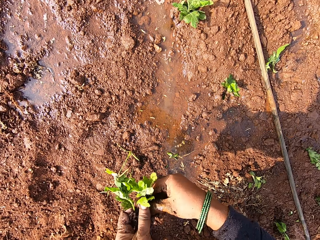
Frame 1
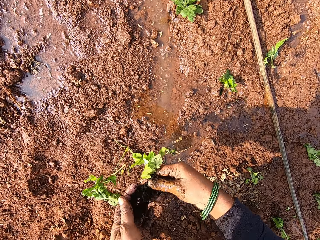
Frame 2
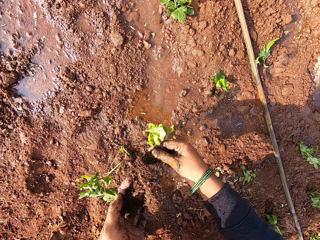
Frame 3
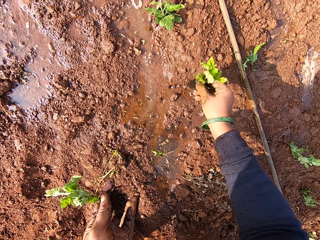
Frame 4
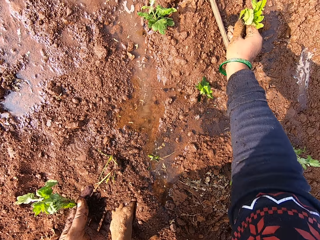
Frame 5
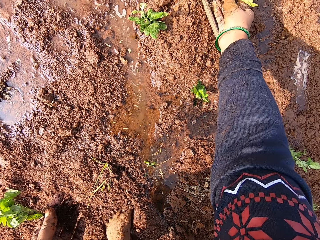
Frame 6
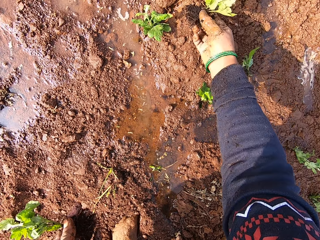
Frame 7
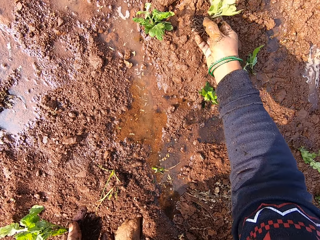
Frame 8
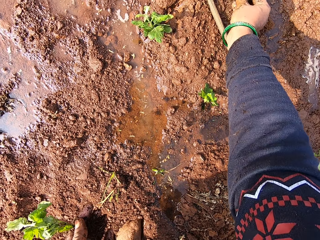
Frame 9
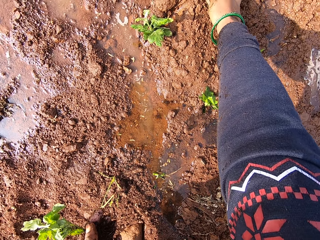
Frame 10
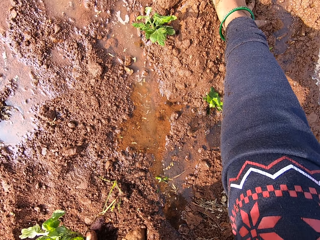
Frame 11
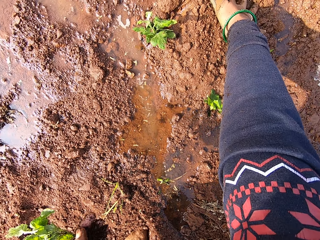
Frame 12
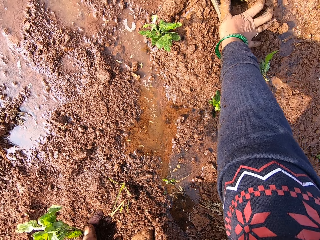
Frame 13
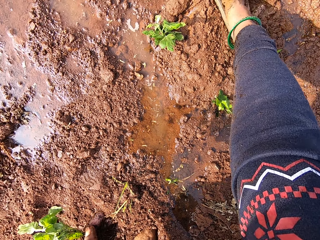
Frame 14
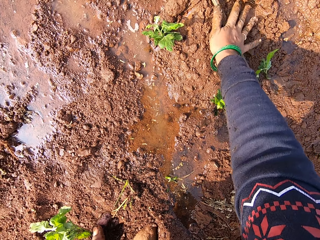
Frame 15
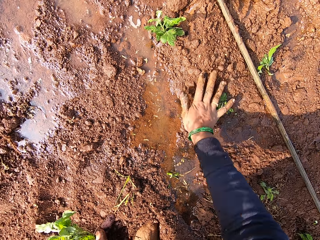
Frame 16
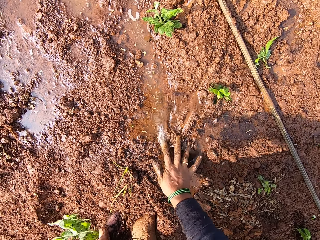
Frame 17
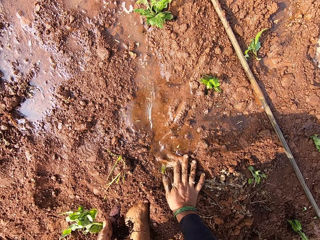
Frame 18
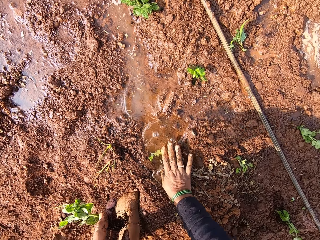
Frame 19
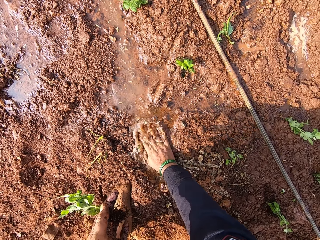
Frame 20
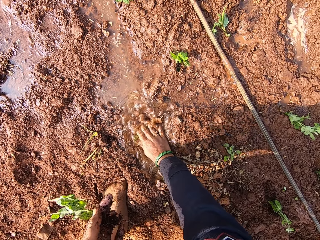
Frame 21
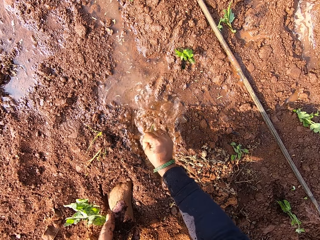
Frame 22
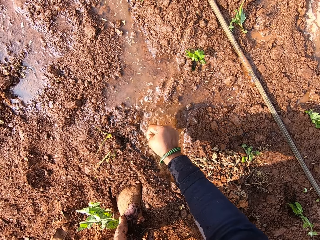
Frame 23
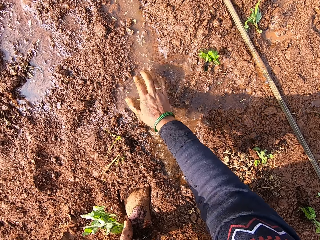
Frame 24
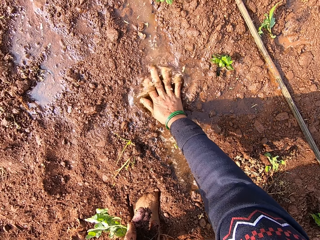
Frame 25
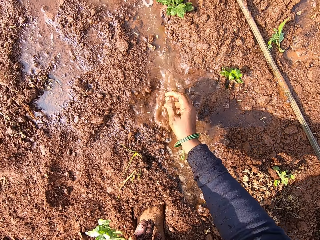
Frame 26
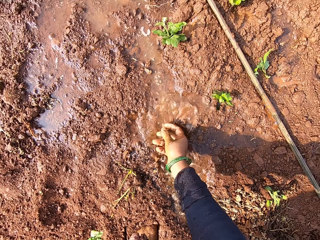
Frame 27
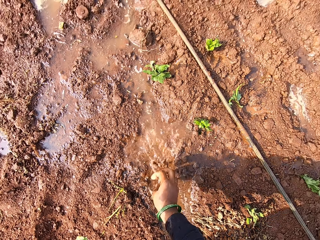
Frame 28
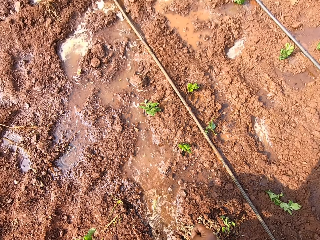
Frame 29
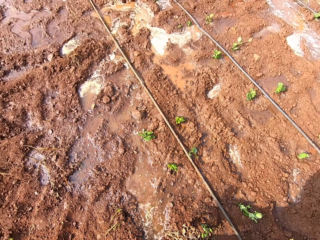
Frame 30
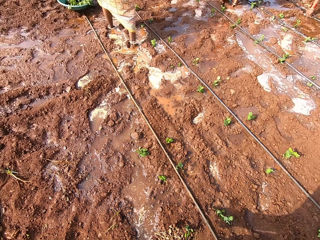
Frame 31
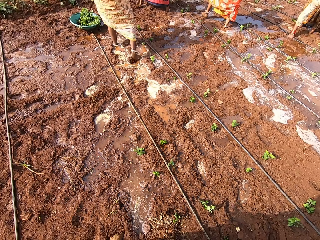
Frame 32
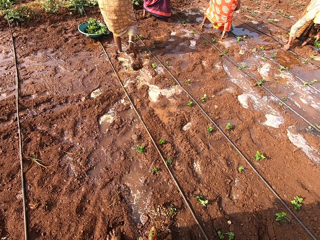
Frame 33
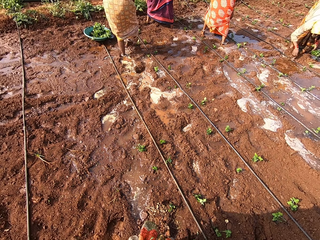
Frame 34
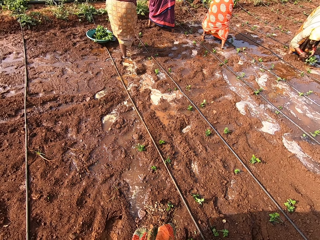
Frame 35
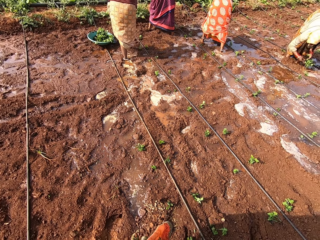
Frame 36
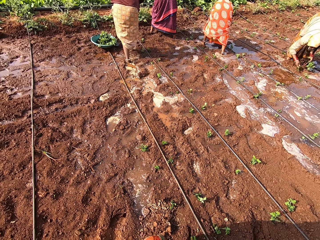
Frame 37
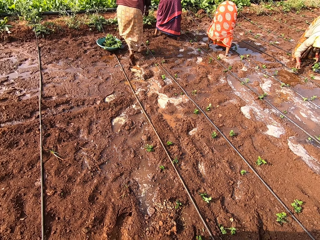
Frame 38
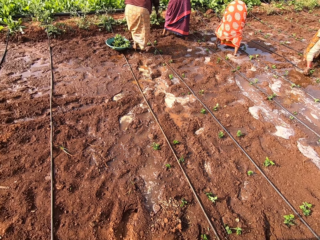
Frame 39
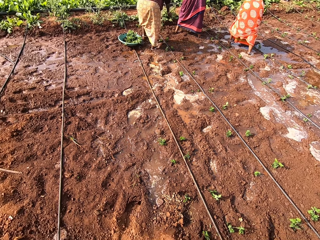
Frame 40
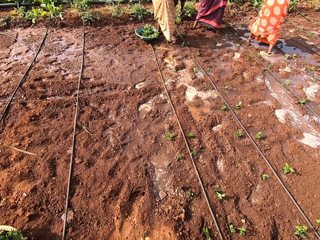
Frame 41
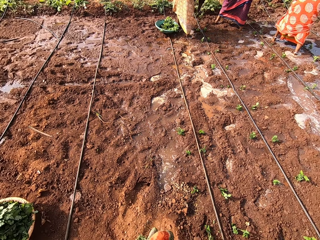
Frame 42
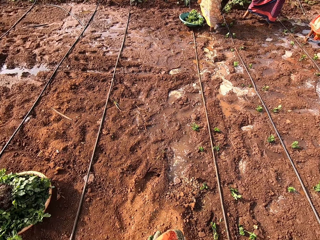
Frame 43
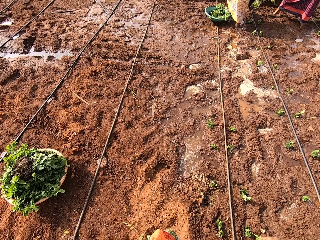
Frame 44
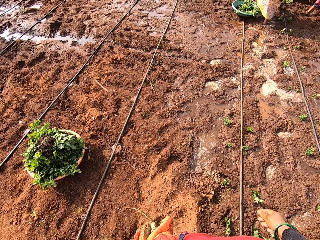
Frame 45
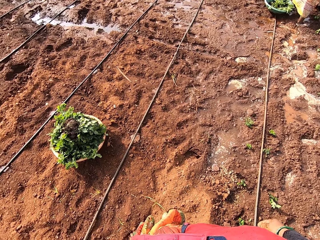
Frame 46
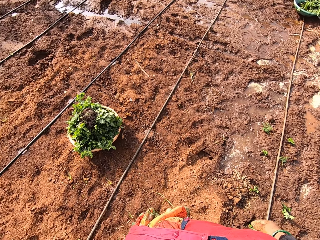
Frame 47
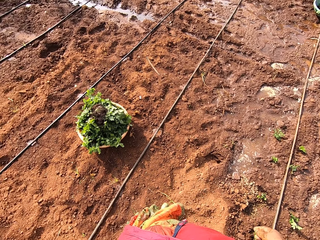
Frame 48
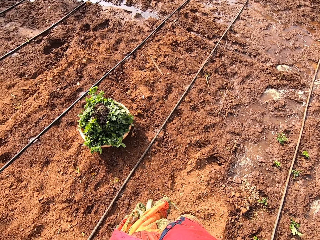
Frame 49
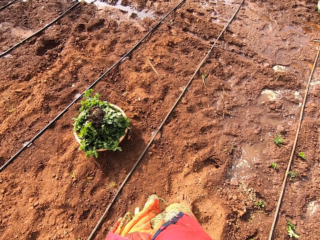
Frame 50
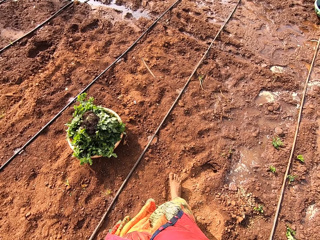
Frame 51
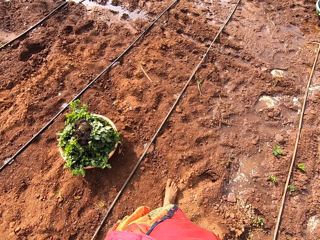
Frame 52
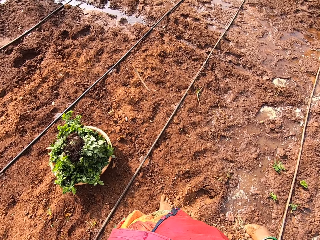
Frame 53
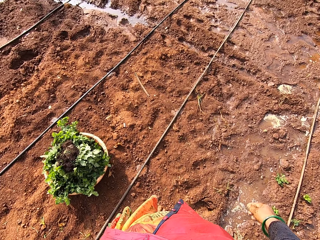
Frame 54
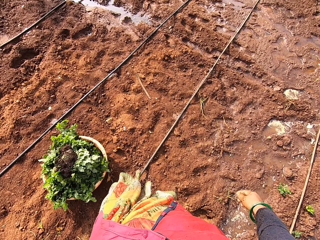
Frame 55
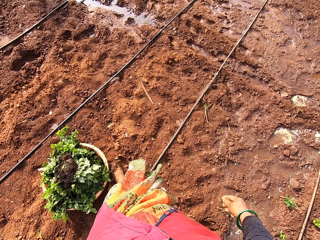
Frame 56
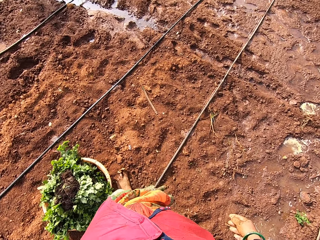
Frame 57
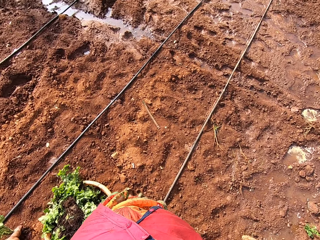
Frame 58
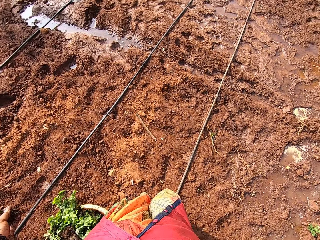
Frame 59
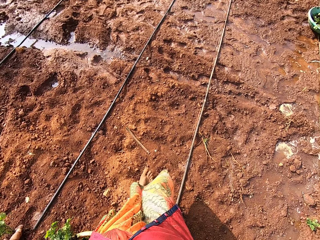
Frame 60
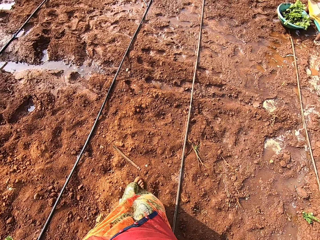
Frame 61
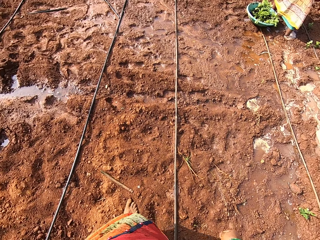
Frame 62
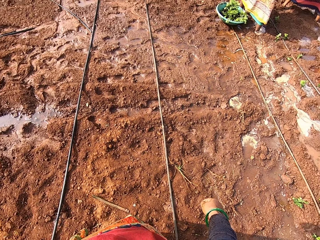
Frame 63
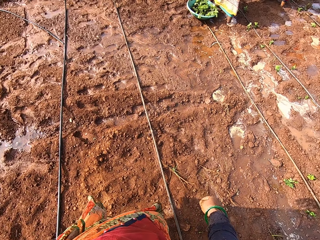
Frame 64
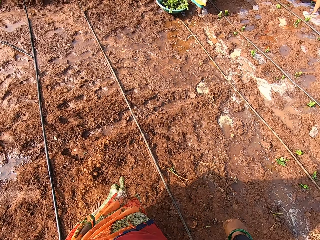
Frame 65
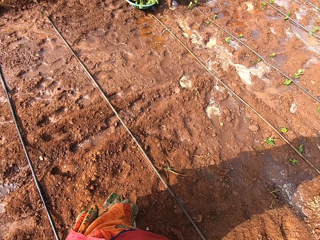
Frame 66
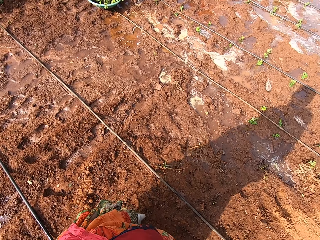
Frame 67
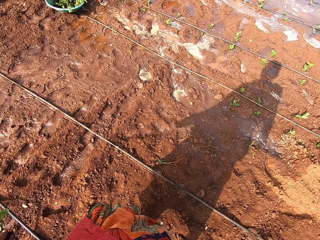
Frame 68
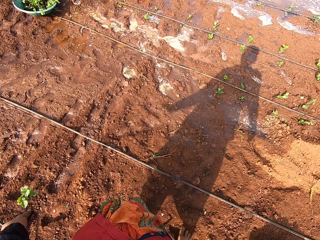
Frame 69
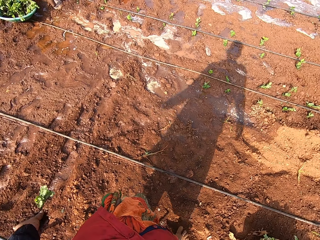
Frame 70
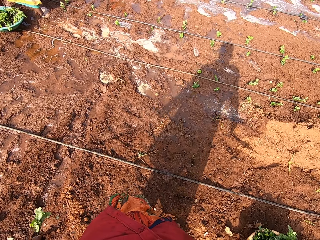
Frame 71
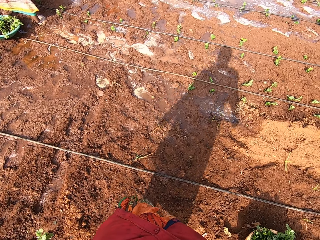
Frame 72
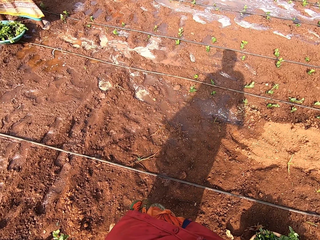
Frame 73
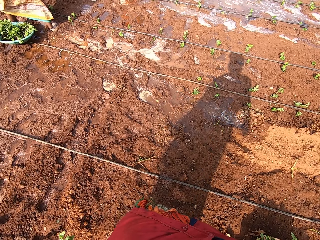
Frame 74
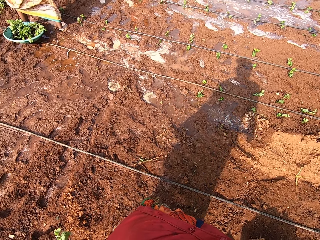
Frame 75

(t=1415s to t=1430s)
The camera wearer picks a seedling from her left hand with her right hand. She plants the seedling in her right hand in the soil. She rinses her right hand in the pool of water on the ground. A woman rinses her right hand in the pool of water on the ground. The woman picks a seedling from her left hand with her right hand and plants the seedling in her right hand in the soil. The camera wearer looks around the garden. She walks around the garden.

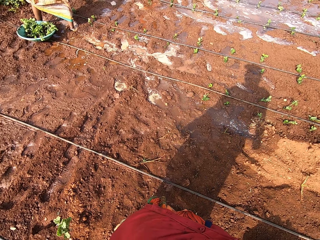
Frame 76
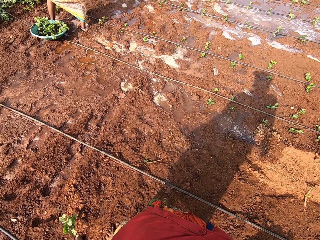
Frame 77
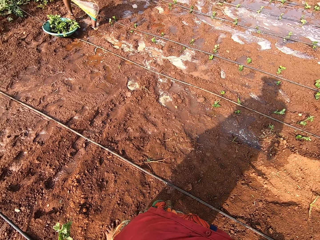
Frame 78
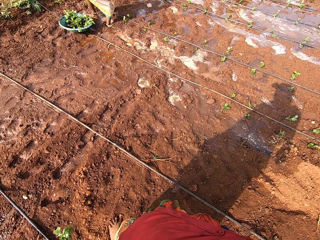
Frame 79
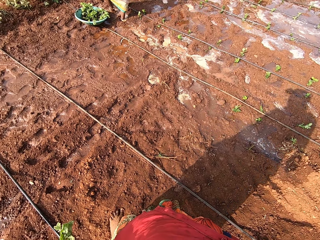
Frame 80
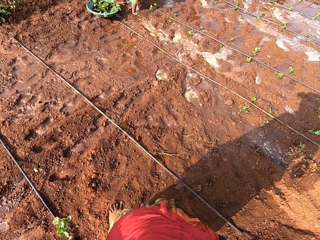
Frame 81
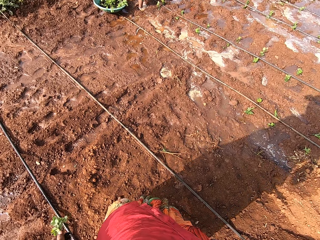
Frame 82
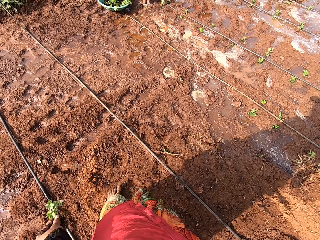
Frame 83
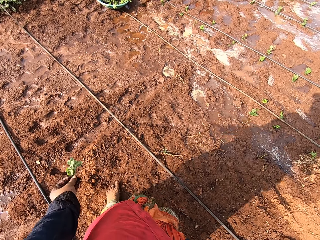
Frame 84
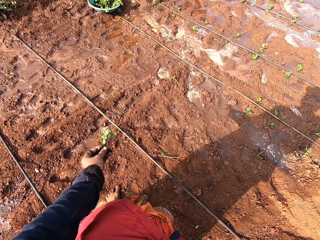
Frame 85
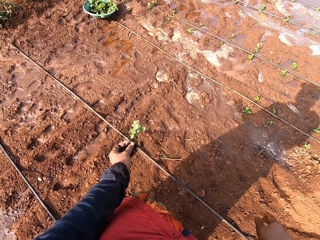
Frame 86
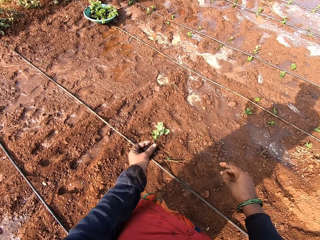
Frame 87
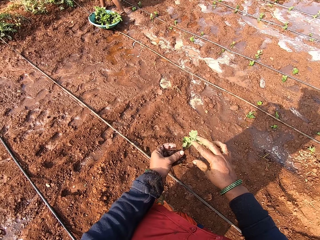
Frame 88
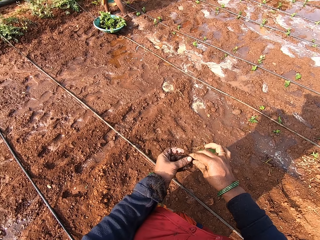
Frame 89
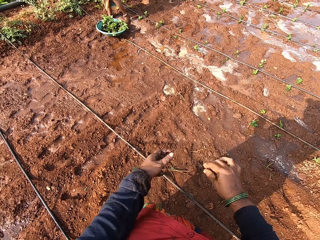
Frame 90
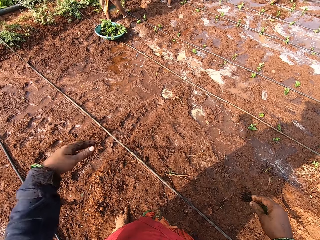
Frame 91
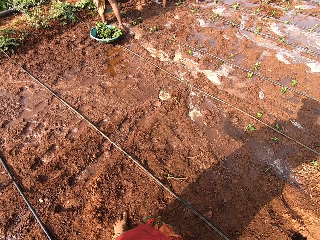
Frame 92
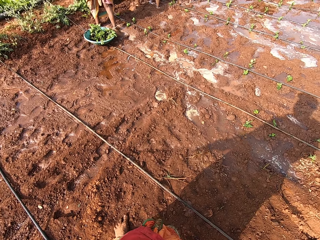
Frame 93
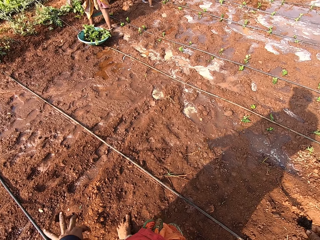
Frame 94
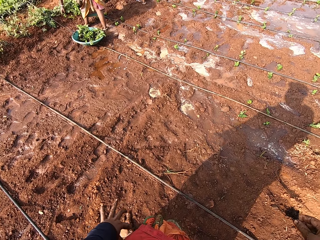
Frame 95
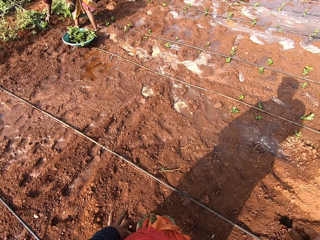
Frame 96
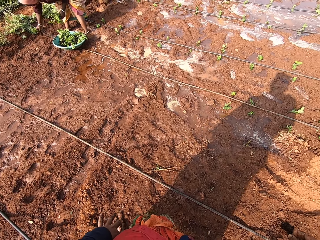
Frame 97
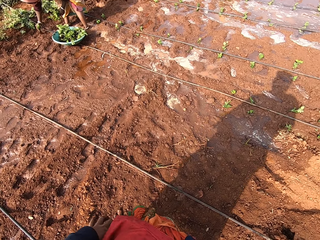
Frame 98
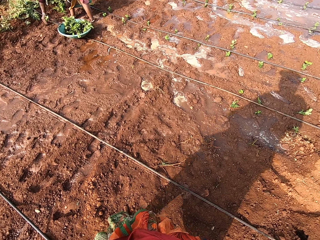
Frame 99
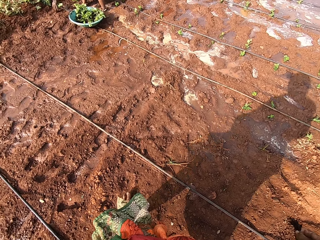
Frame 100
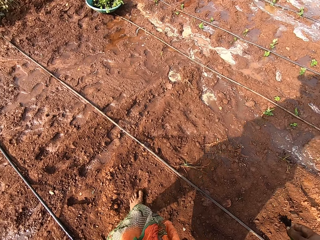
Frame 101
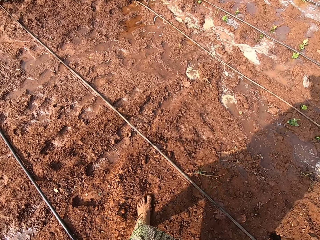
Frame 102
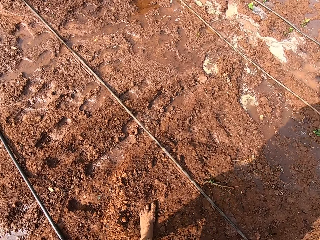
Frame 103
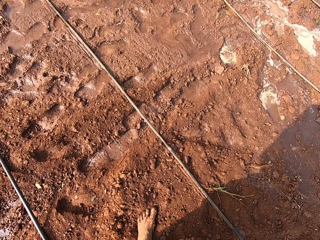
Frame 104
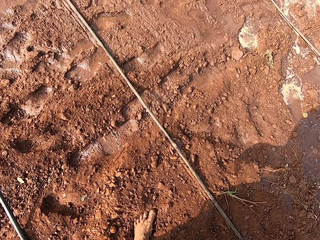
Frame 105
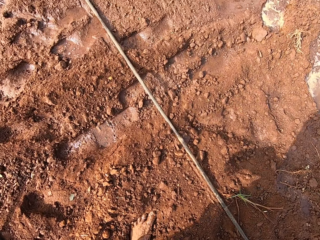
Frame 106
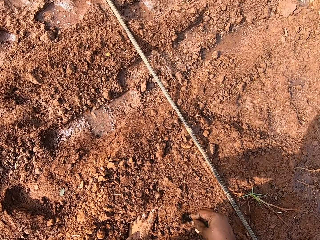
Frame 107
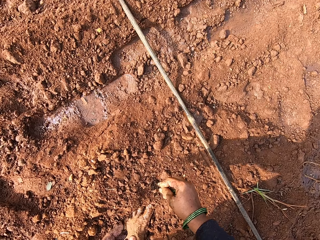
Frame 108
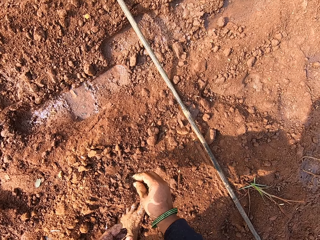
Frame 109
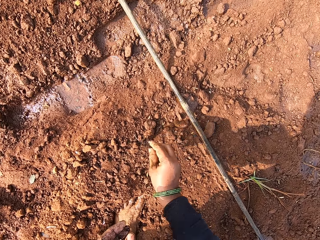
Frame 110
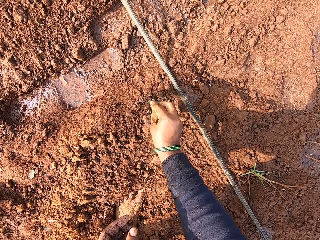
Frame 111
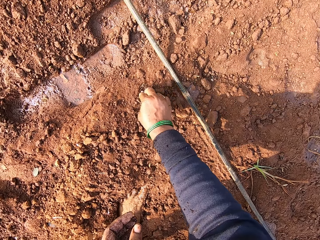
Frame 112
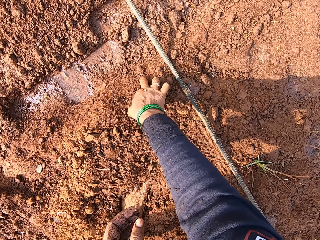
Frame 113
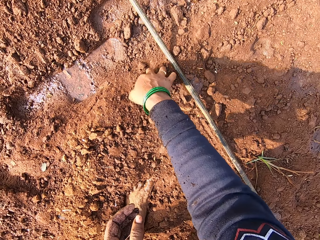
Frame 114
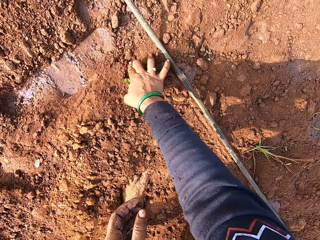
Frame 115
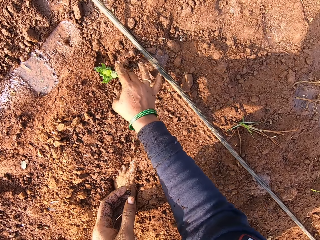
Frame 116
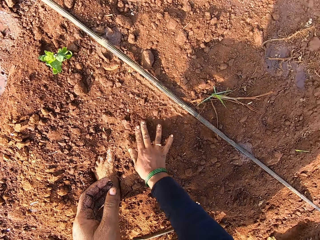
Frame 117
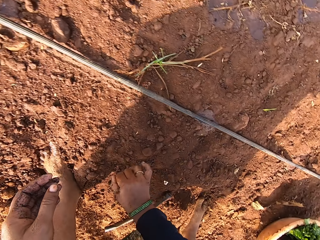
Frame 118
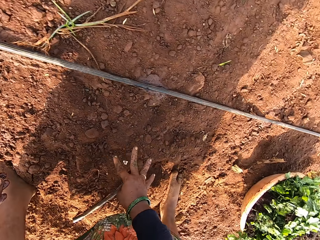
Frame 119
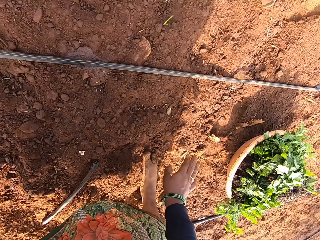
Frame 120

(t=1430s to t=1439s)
The camera wearer moves the seedling plant from her left hand to her right hand. The woman picks a seedling from her left hand with her right hand and plants the seedling in her right hand in the soil. The camera wearer bends down. She plants the seedling in her right hand in the soil.
